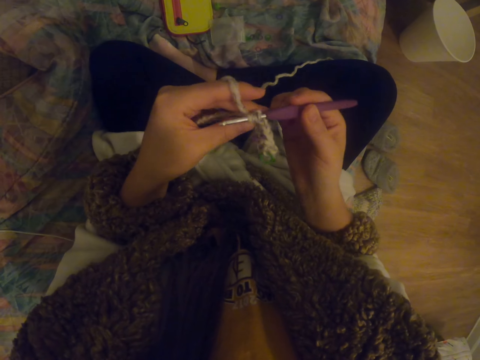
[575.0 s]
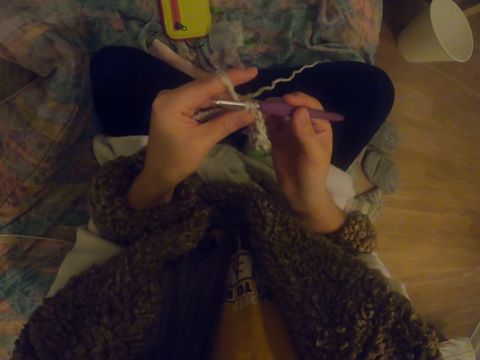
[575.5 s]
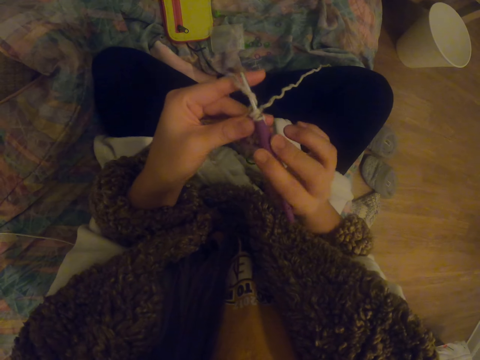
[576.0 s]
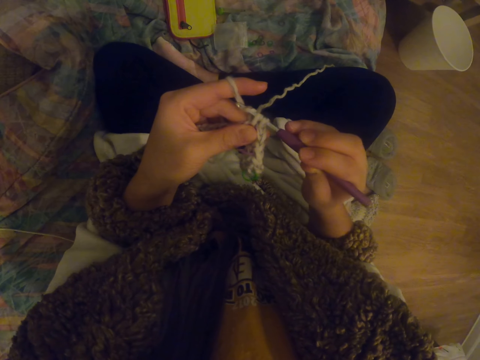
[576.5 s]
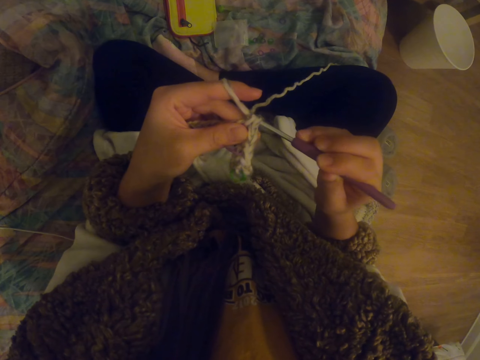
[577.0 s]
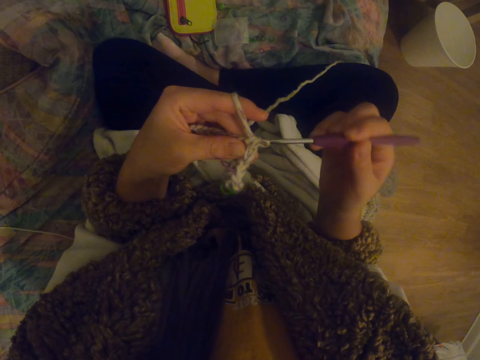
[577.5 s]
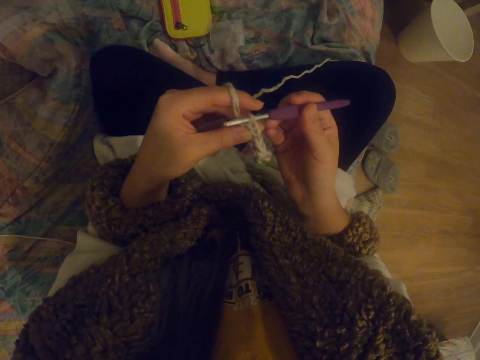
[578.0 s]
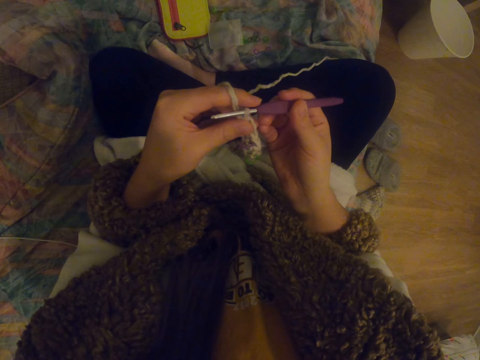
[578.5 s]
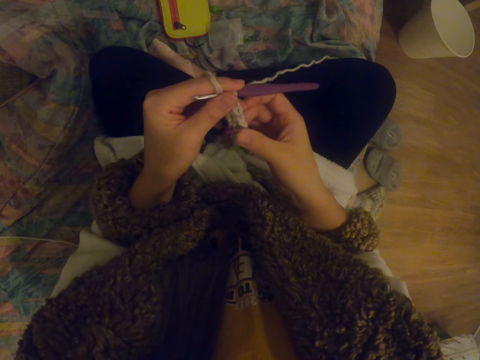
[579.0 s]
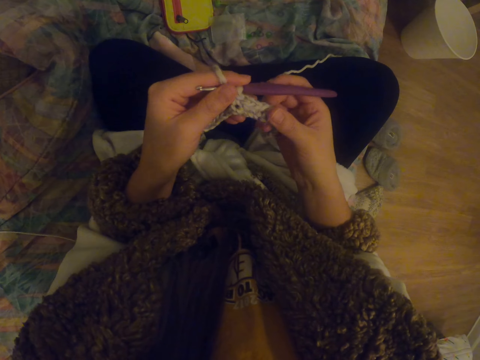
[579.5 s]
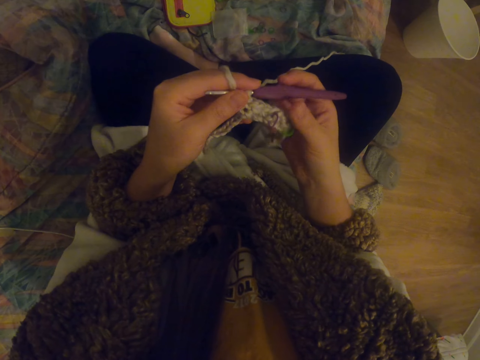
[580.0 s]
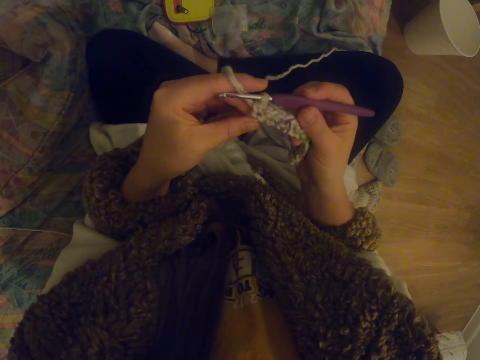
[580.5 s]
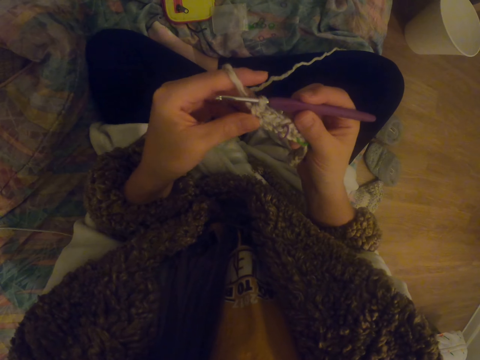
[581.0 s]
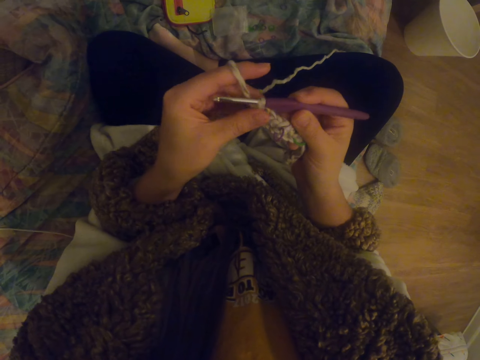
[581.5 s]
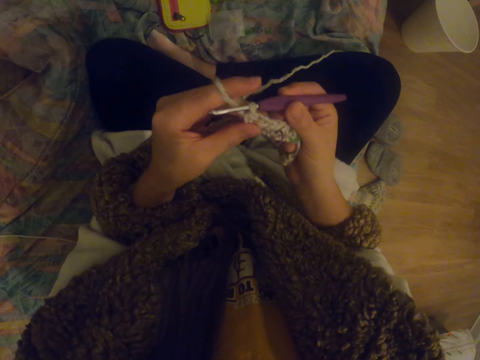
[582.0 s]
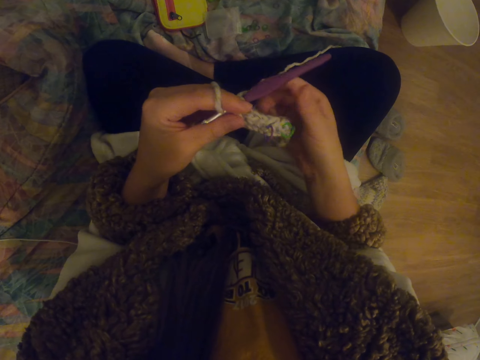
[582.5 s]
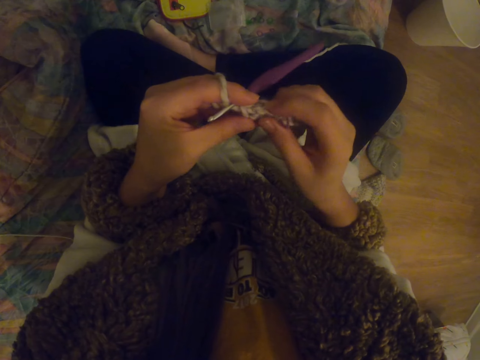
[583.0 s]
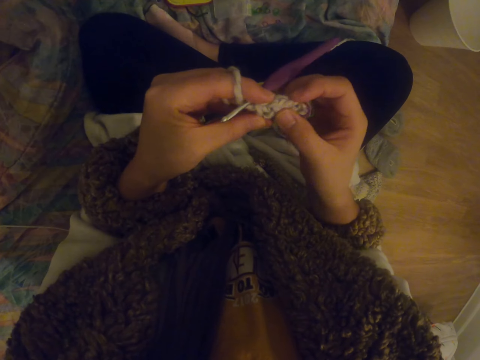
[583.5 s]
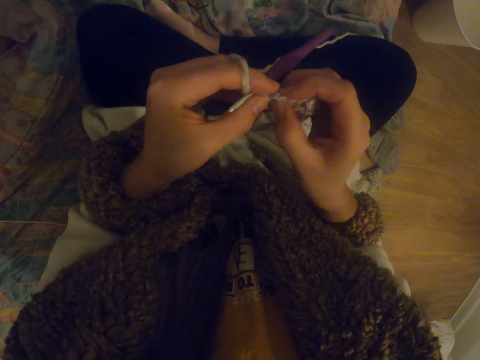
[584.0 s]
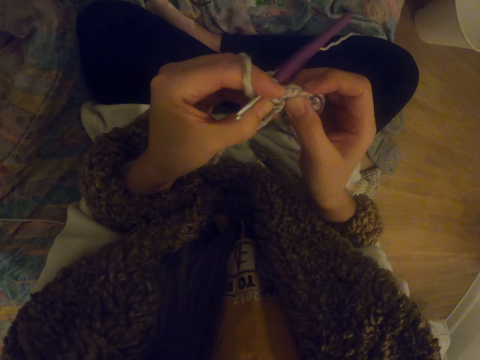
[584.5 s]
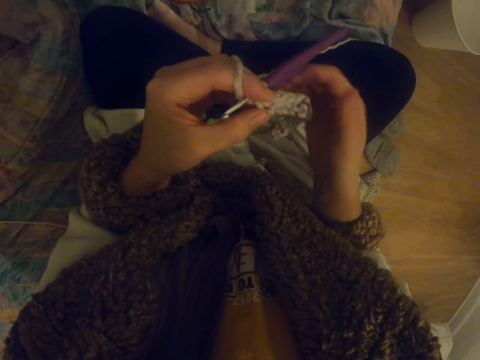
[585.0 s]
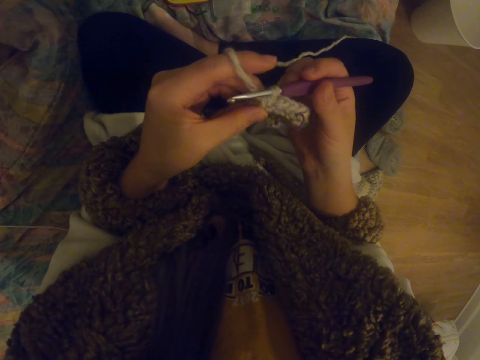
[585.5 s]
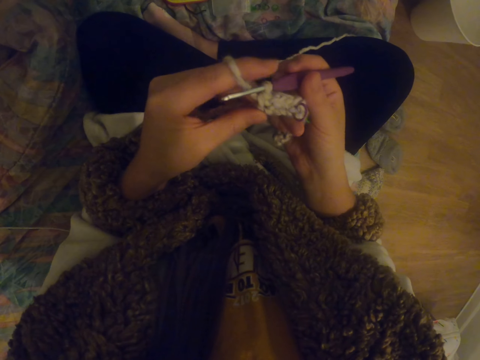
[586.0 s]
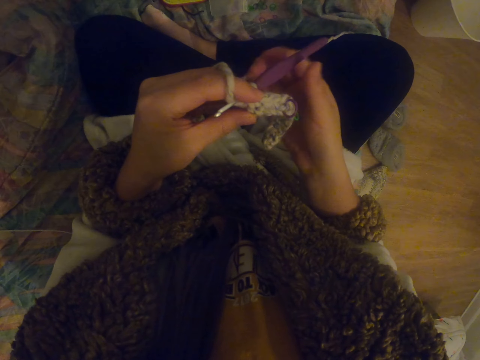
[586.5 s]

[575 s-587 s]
The camera wearer stretches the garment.

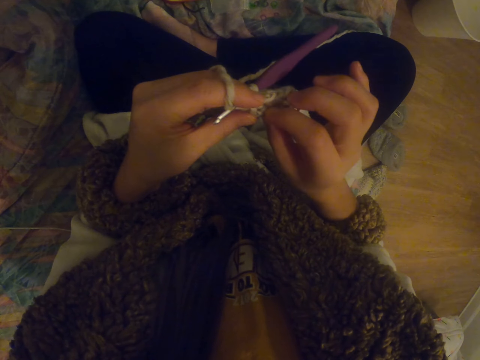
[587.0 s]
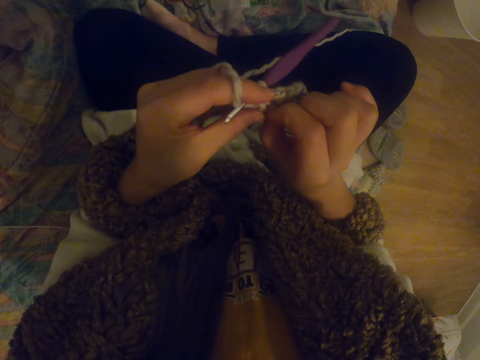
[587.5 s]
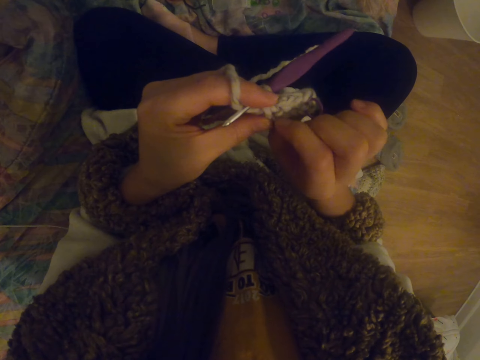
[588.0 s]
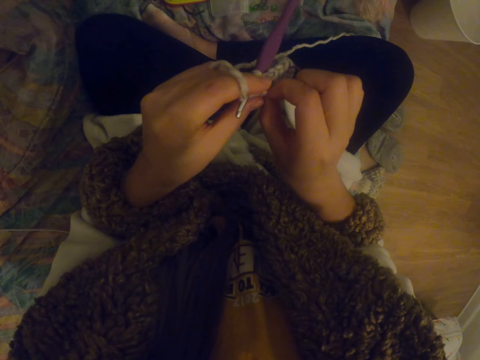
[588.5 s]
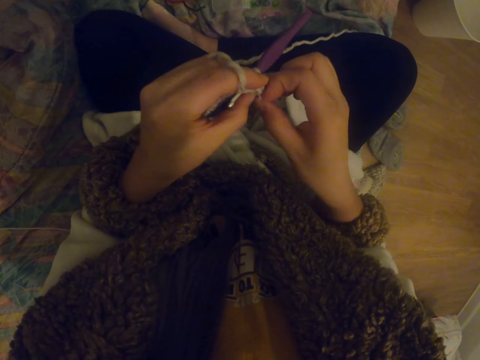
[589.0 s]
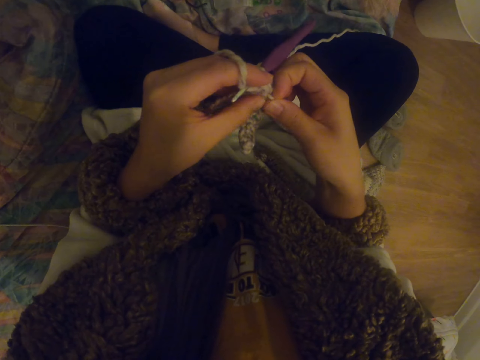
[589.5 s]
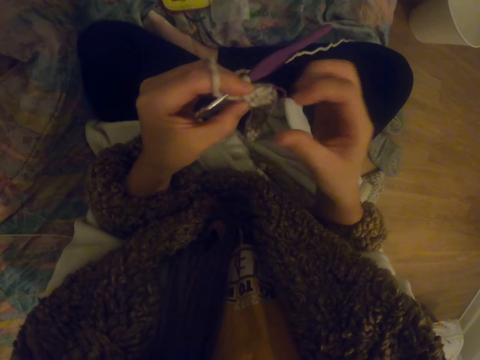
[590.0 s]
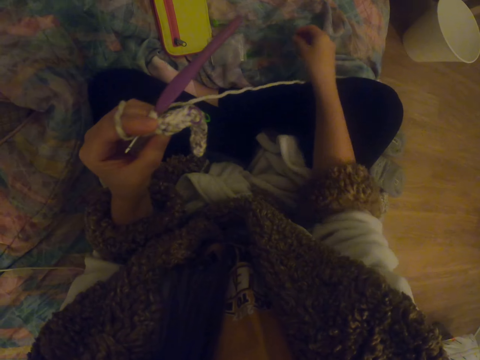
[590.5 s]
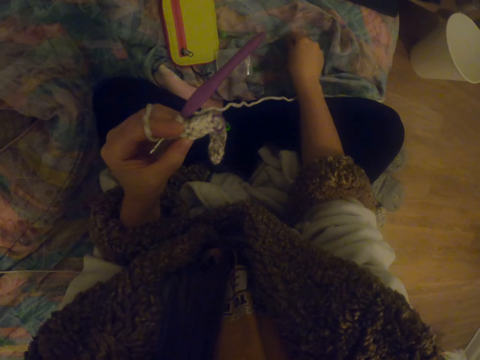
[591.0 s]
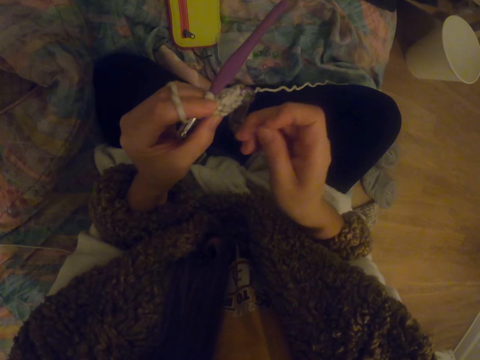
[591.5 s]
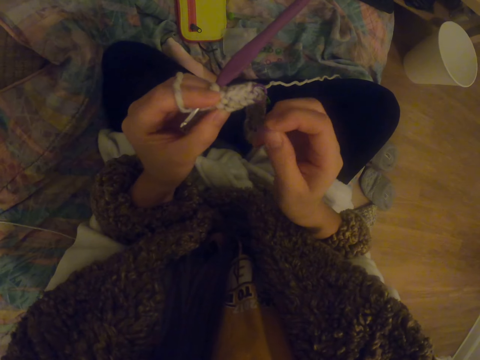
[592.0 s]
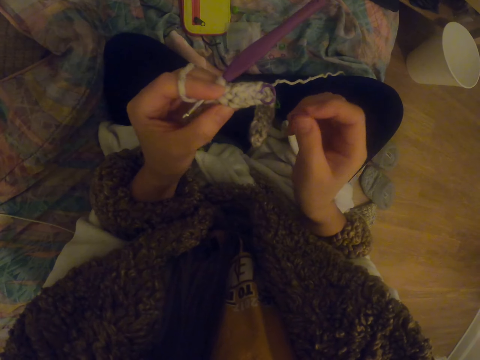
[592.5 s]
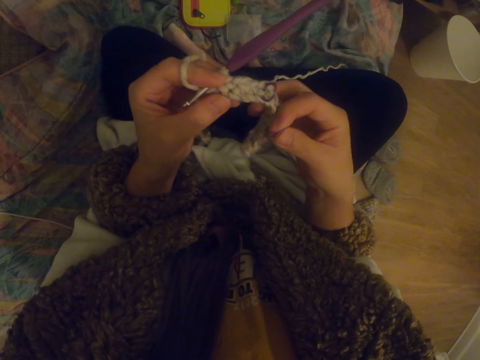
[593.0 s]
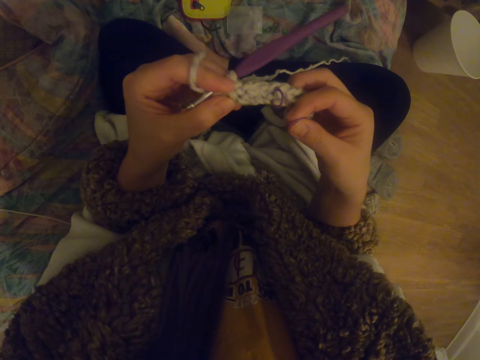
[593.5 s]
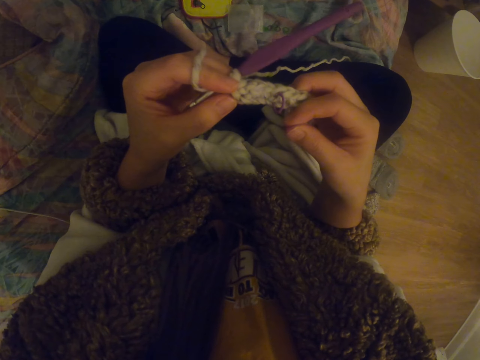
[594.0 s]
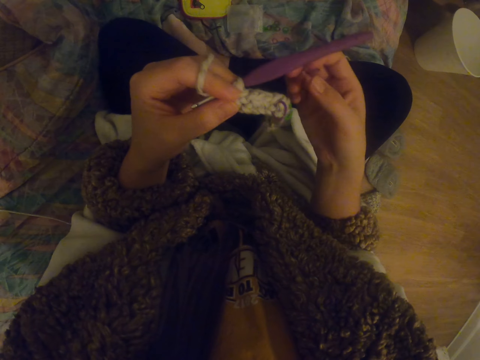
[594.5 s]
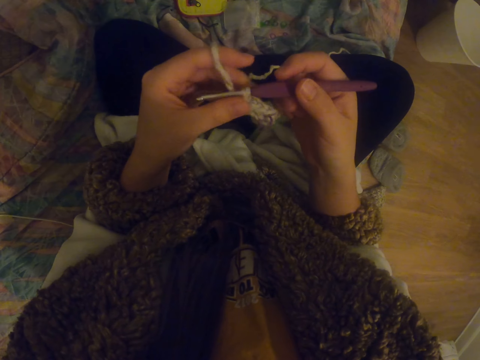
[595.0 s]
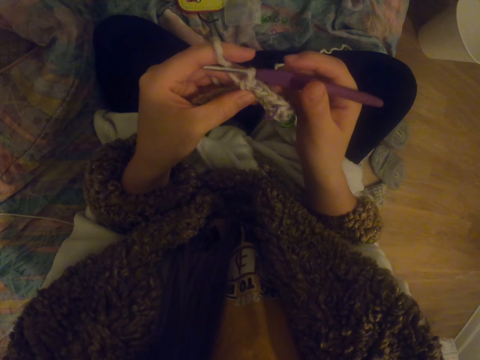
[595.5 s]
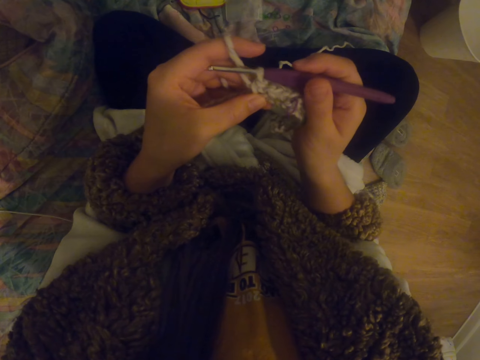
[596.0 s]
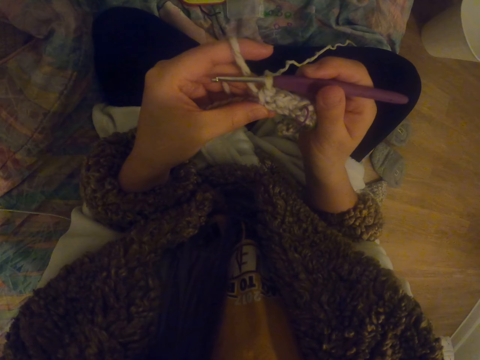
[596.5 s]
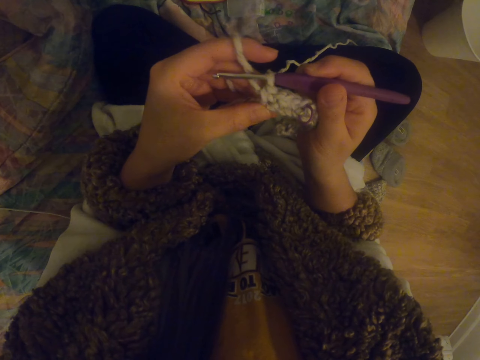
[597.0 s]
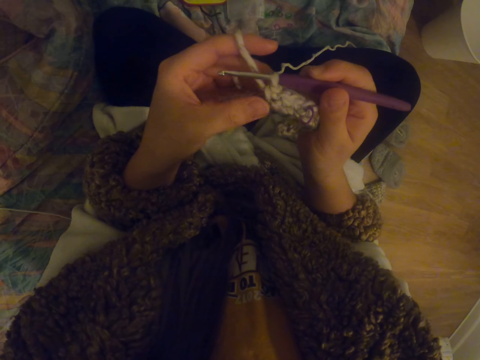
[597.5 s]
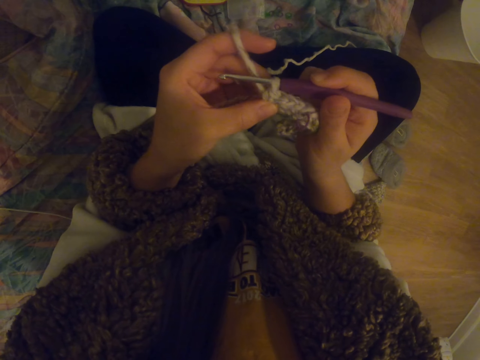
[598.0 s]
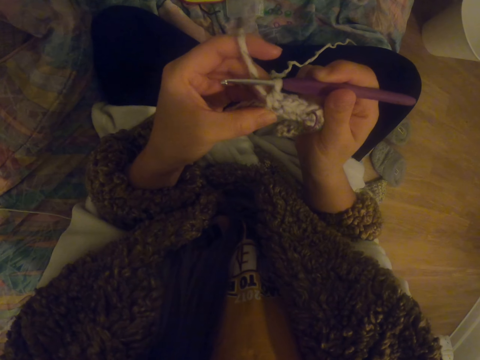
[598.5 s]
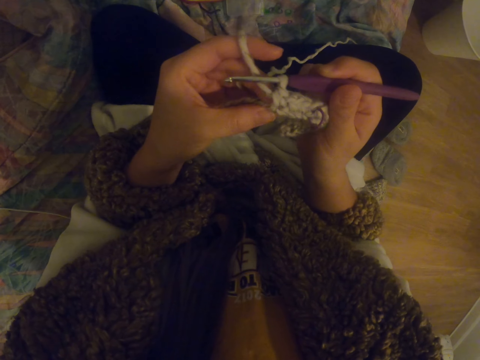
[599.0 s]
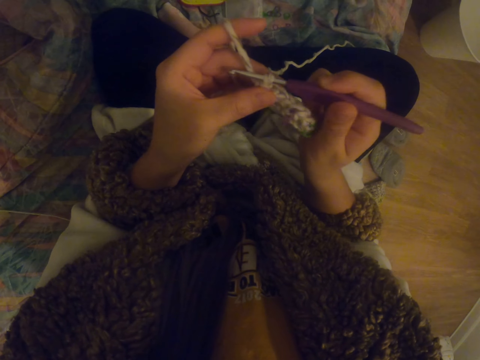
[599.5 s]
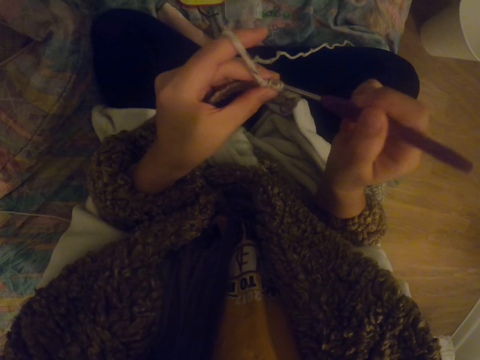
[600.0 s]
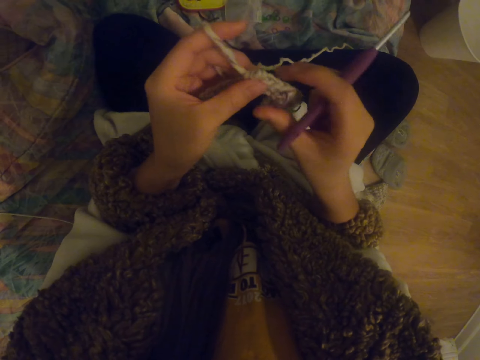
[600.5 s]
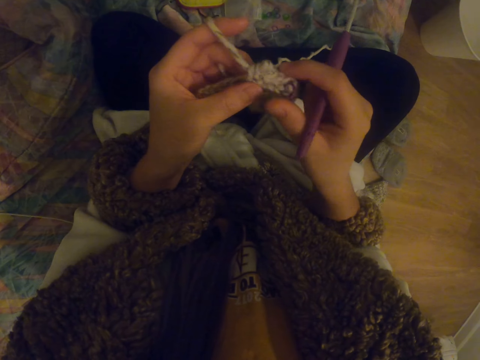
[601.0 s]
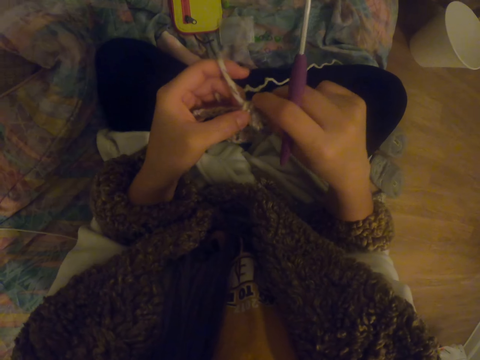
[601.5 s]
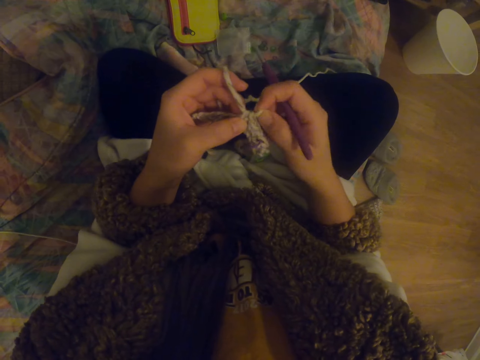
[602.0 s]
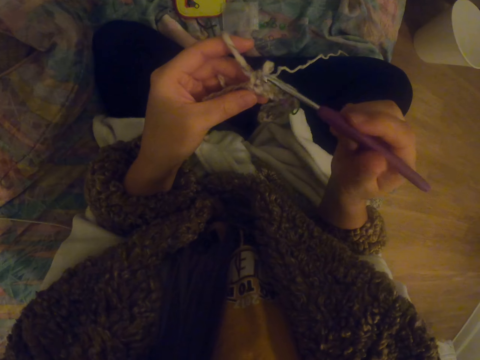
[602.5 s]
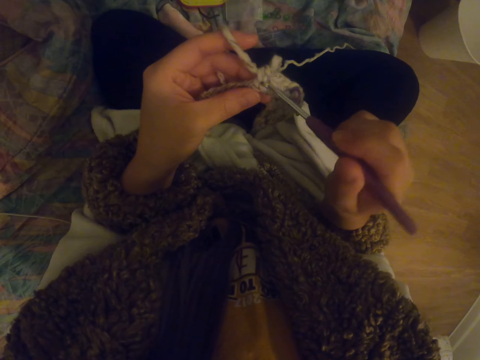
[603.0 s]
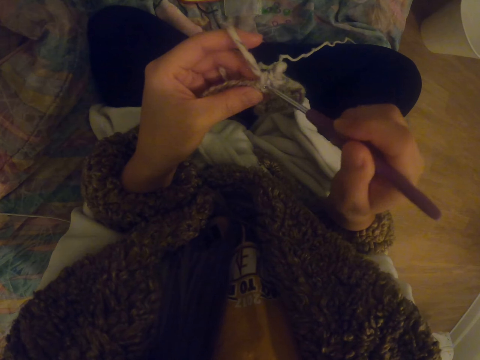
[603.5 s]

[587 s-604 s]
The camera wearer stares at the garment. They pull the thread with the right hand. They pick something with the right hand. They stretch the garment. They hold the stitch with the right hand. They stare at the garment. They adjust the garment. They pull the thread from the stitch with the right hand. They insert a crochet hook to the garment.
